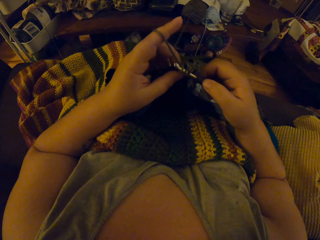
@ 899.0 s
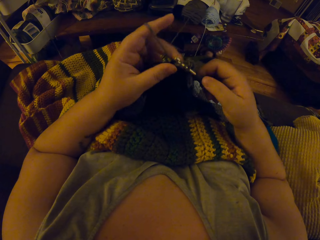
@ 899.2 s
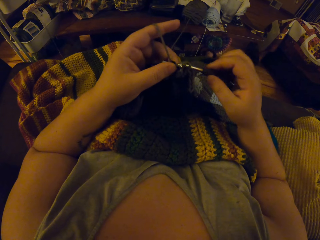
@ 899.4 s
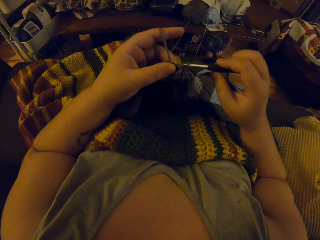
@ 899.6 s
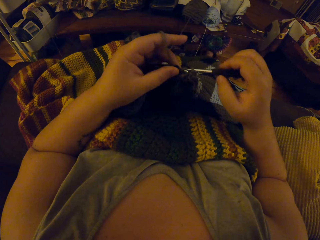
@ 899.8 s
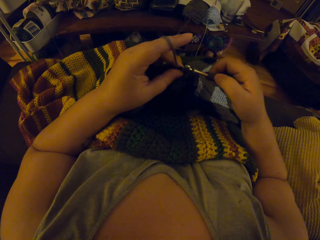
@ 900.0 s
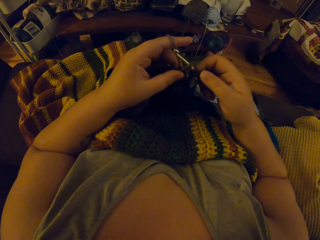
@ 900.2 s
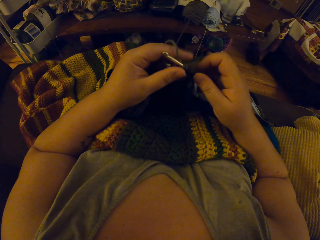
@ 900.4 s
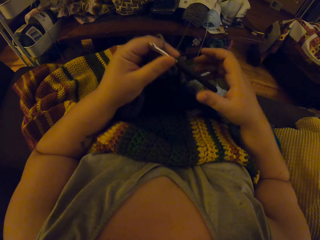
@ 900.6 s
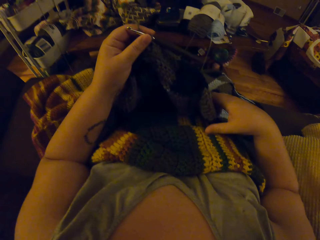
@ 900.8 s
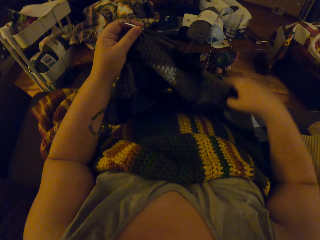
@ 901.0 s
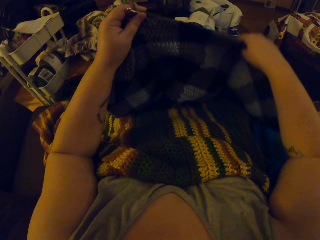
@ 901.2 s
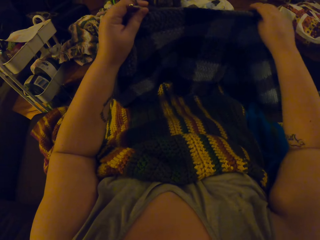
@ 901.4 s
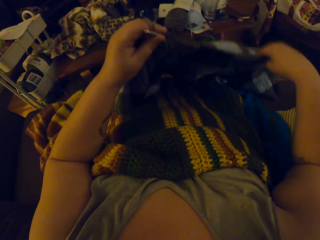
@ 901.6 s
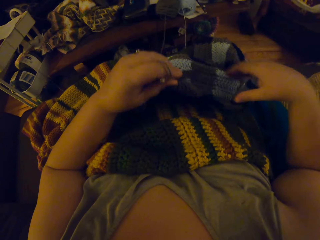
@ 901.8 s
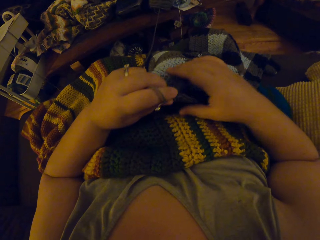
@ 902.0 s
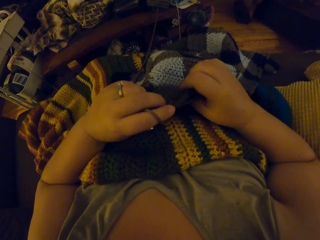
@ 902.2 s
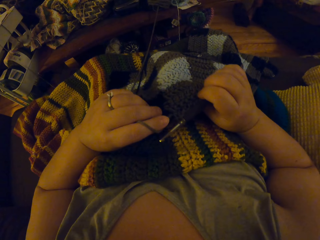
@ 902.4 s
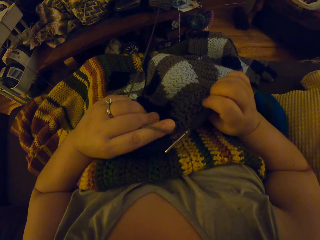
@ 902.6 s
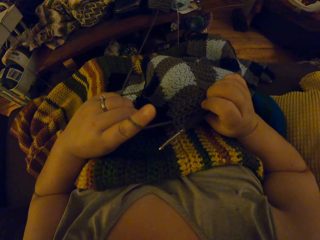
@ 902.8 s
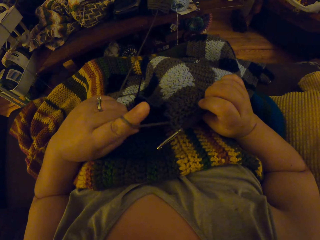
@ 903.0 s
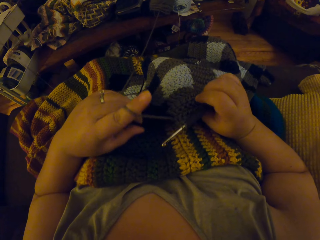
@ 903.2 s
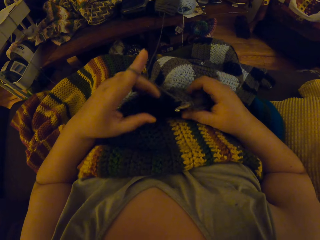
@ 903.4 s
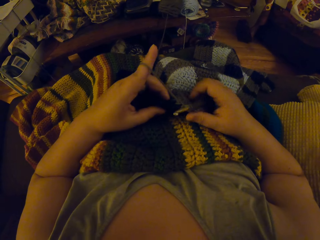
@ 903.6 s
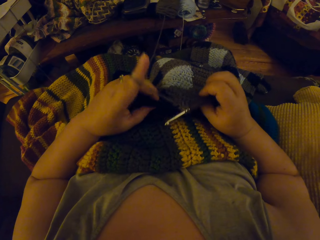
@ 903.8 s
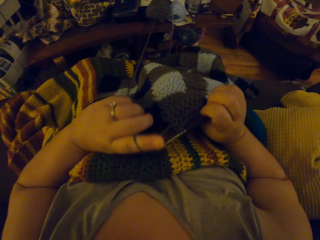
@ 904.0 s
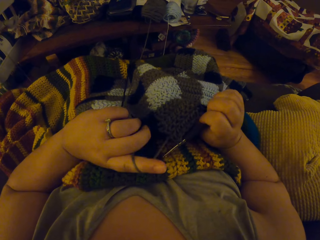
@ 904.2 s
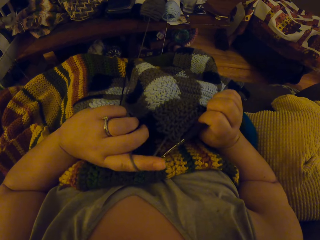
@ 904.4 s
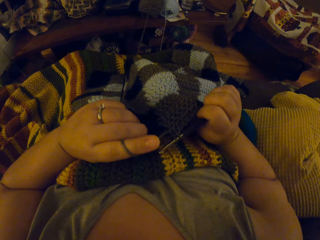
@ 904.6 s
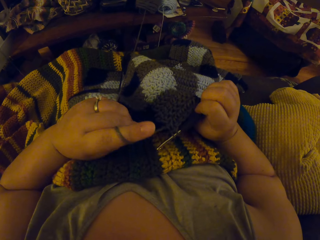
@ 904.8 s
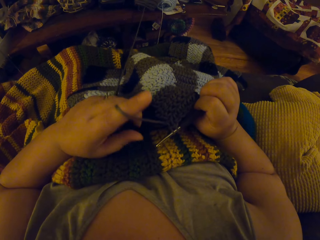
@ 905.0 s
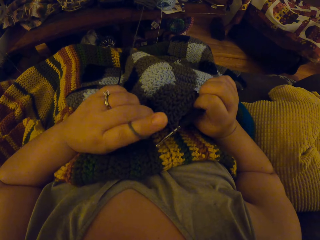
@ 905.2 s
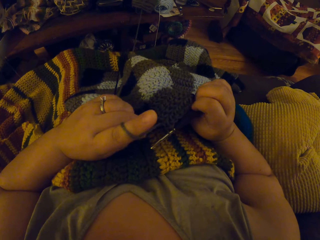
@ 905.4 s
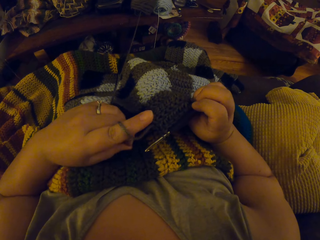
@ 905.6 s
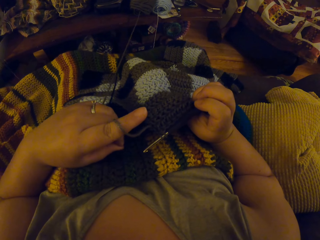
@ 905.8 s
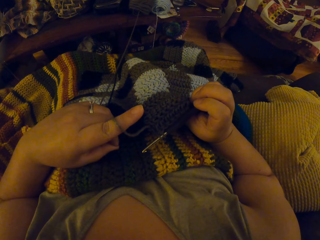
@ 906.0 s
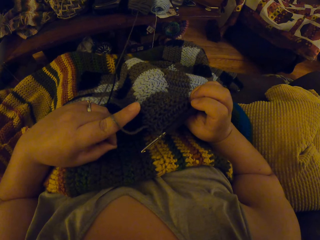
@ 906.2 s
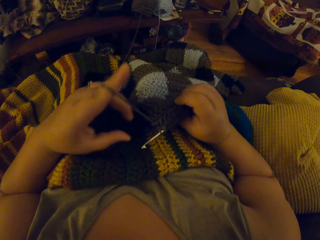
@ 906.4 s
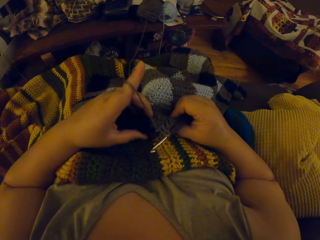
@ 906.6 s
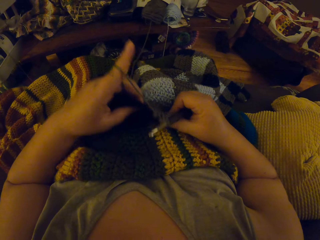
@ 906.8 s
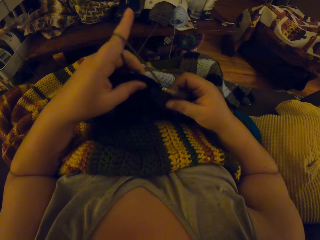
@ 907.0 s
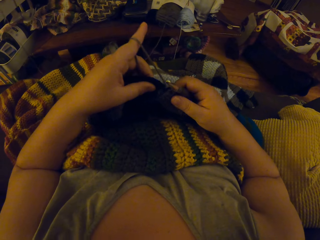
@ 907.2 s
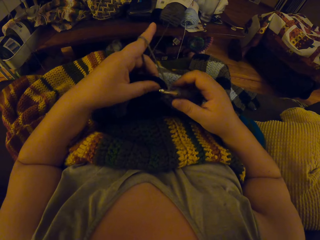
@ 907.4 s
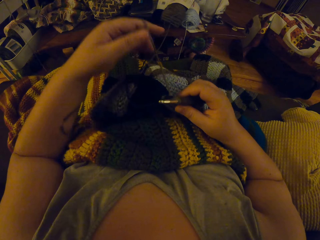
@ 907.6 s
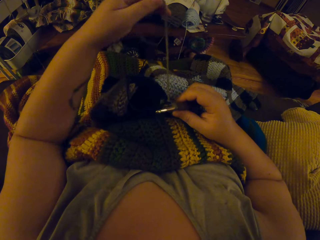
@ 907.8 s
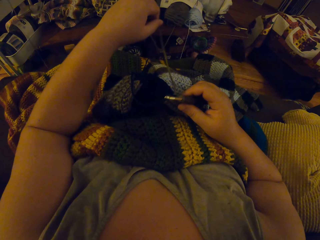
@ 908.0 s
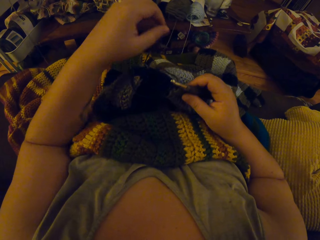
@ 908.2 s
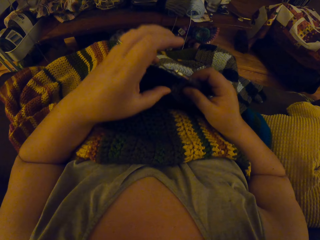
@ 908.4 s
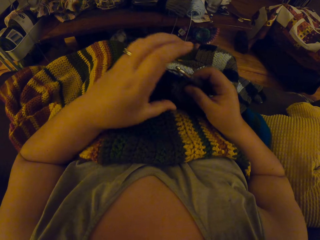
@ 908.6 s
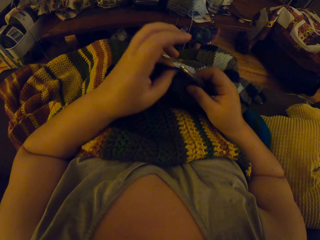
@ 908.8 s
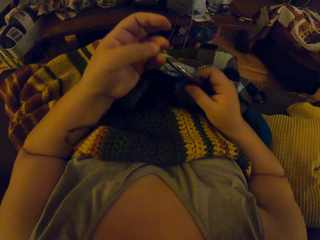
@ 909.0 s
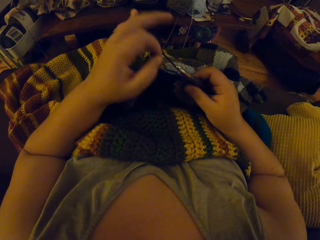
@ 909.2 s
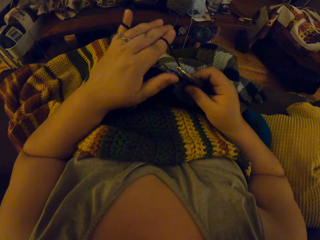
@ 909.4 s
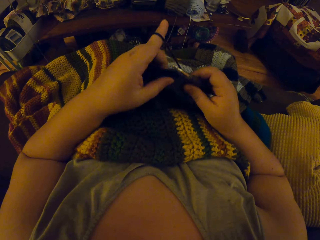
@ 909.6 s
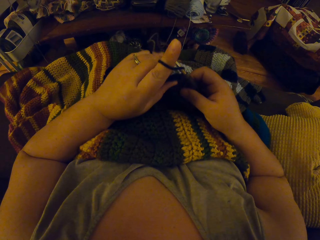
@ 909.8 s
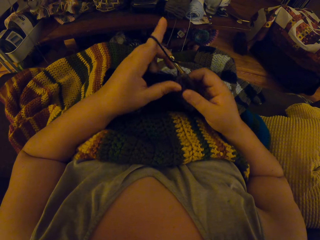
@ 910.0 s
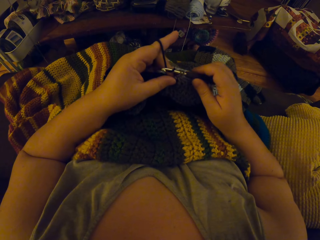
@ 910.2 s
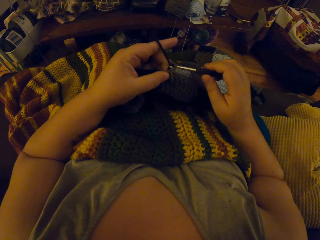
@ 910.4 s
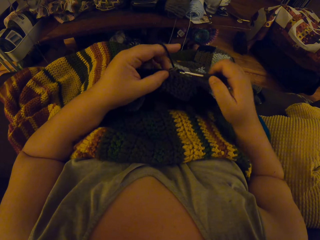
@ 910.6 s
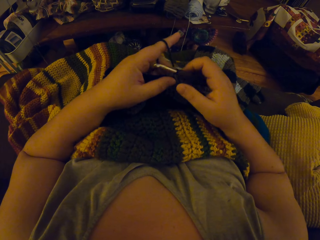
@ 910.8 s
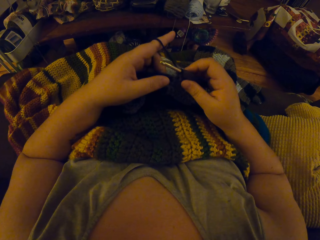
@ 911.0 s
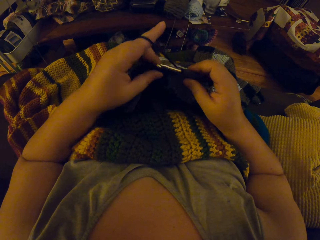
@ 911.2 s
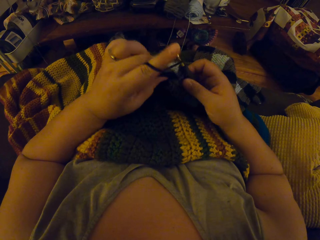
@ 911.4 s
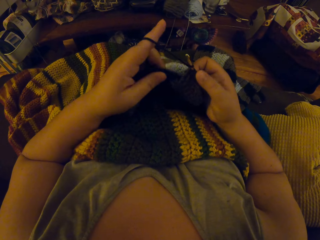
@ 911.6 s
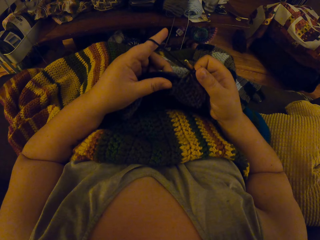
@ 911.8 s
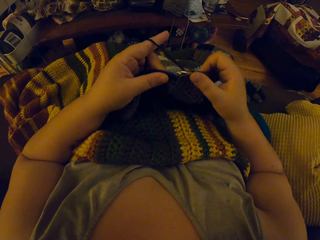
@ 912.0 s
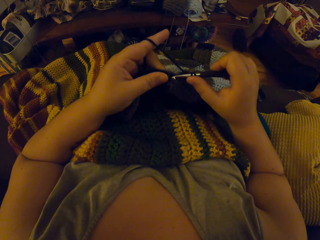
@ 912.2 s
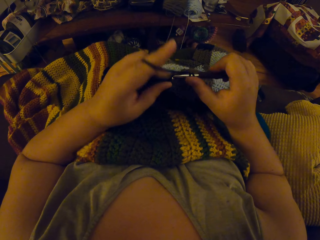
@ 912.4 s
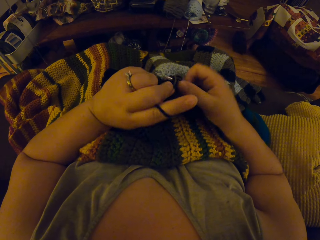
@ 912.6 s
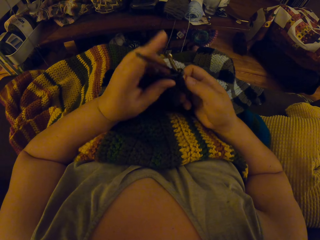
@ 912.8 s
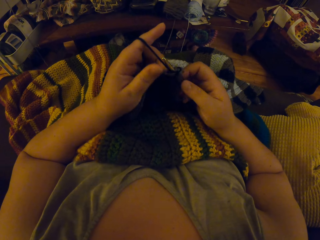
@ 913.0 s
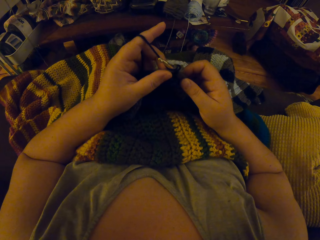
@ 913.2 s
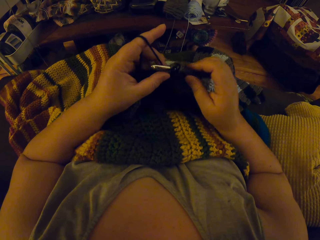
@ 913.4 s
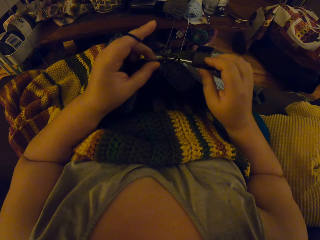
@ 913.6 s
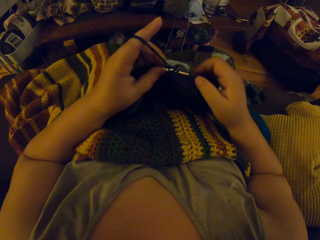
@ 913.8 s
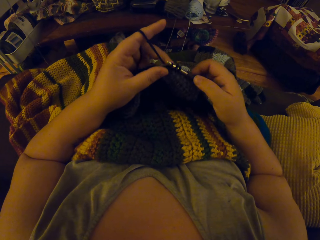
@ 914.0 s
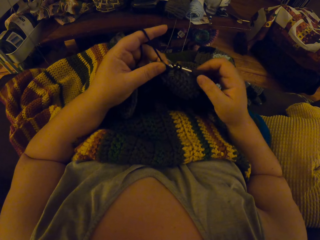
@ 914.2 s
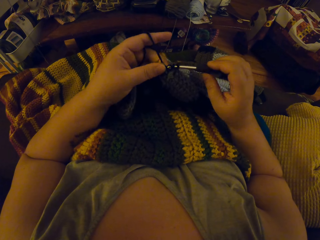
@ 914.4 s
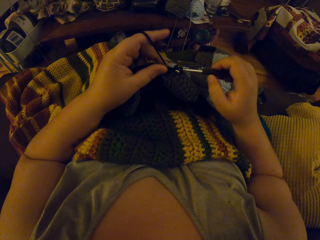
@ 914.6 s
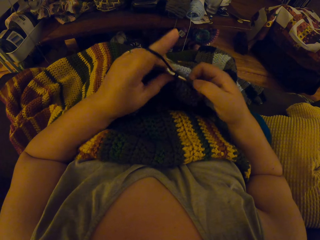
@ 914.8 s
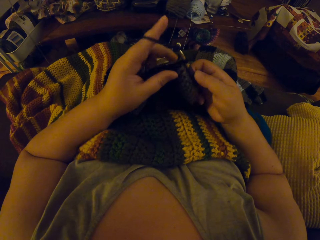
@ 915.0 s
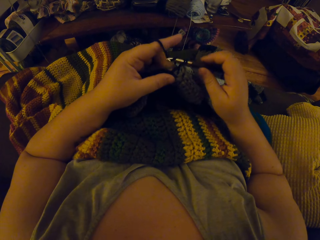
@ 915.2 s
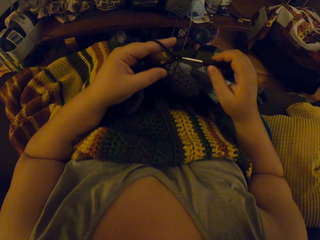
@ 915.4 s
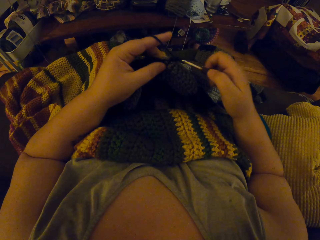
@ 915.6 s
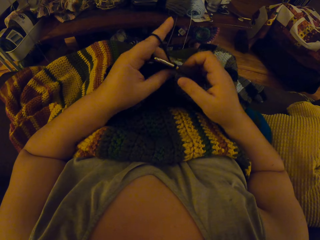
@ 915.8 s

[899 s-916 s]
The camera wearer adjusts the yarn fabric. She lifts the fabric and looks at the fabric. She unwraps the yarn around her left fingers. She wraps the yarn around her left fingers. She crochets with the yarn.

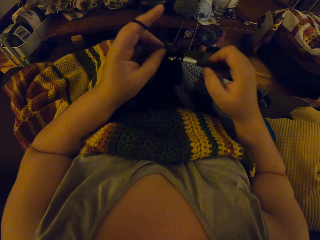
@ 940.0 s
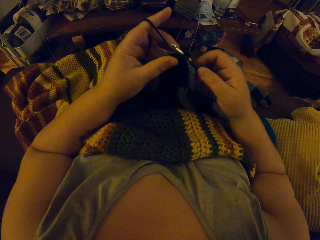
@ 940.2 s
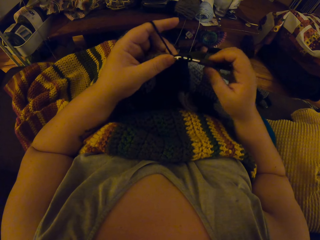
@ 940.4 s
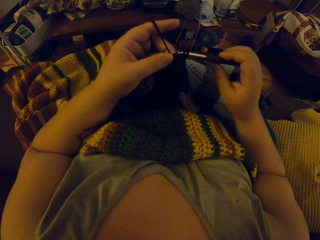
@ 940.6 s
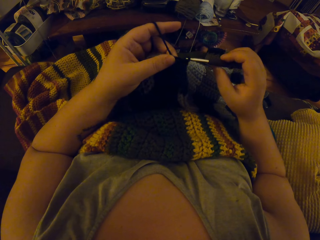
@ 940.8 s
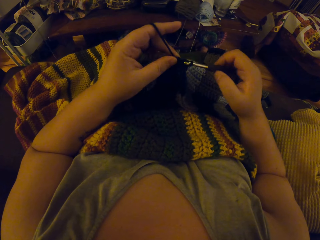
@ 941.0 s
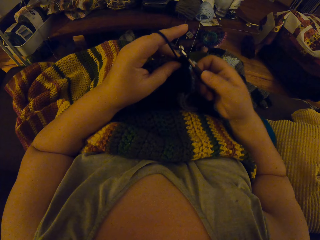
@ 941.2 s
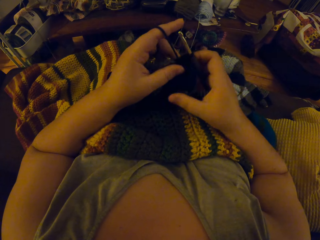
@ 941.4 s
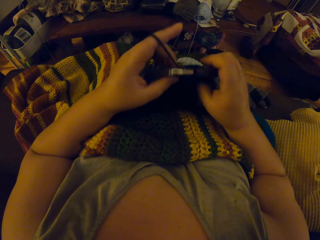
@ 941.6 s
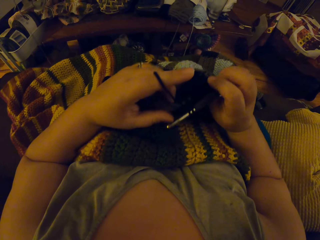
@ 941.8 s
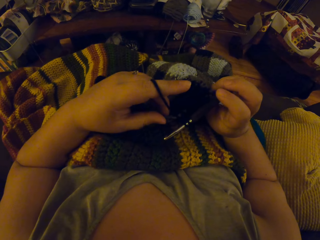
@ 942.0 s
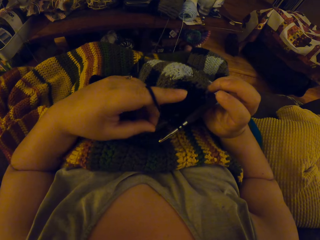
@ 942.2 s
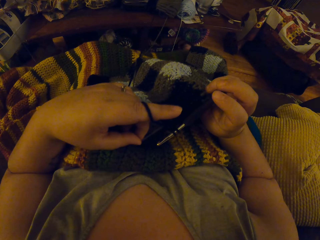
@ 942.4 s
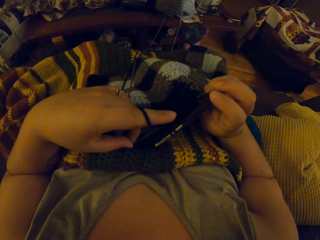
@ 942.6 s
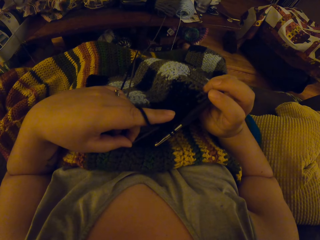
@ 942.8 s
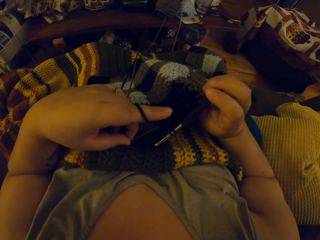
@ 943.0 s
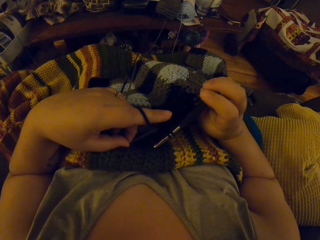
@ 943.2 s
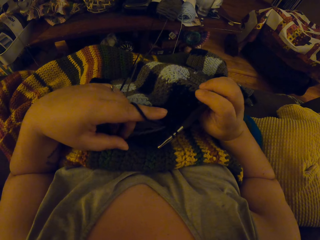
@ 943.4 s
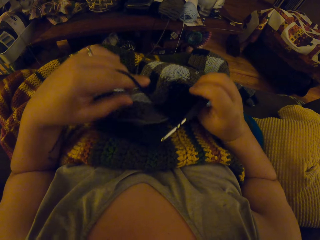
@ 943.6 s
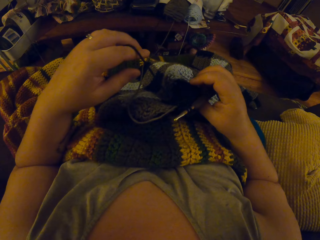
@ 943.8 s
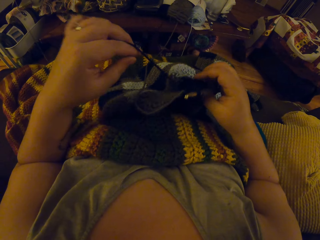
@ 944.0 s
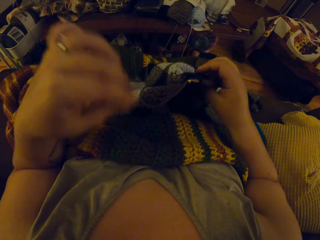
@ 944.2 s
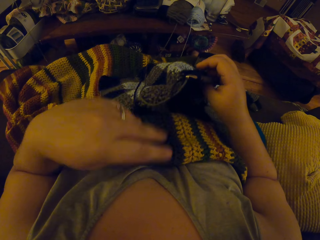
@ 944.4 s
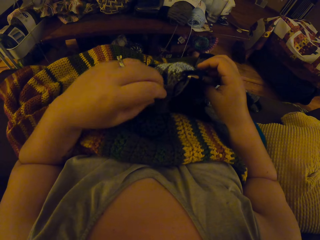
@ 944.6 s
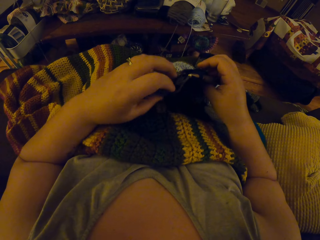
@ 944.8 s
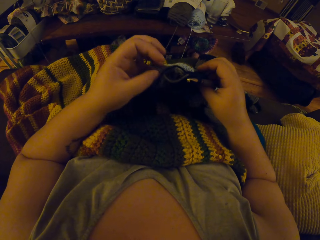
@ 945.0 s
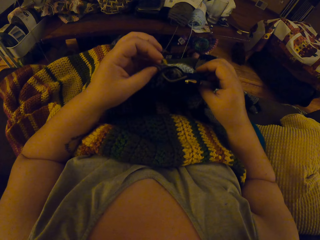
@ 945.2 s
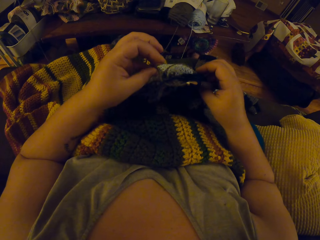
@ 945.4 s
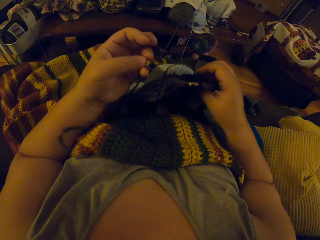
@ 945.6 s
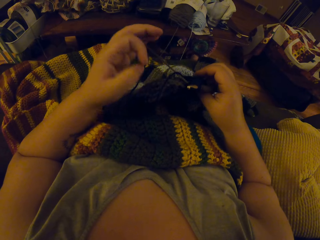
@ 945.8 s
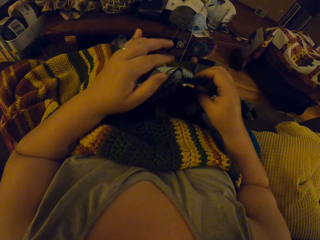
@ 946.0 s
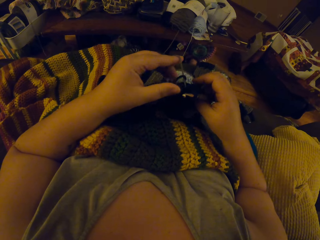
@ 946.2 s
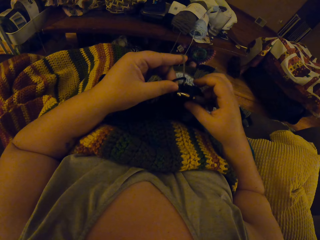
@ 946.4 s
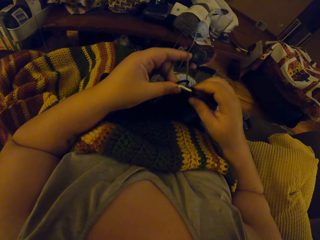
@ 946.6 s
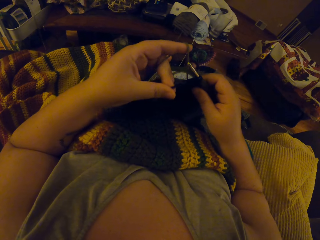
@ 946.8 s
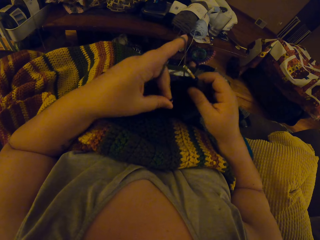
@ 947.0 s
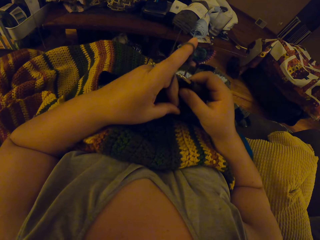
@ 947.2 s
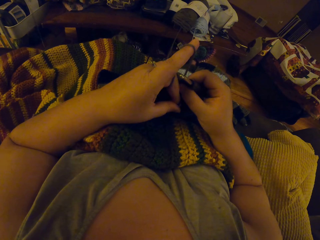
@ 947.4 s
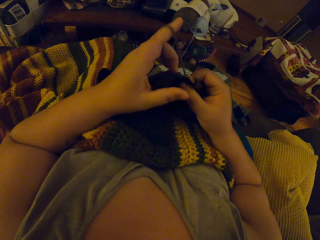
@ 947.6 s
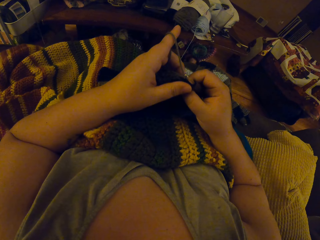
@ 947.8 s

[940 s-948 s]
The camera wearer checks the yarn fabric. She unwraps the yarn around her left fingers. She wraps the yarn around her left fingers. She crochets the fabric.
